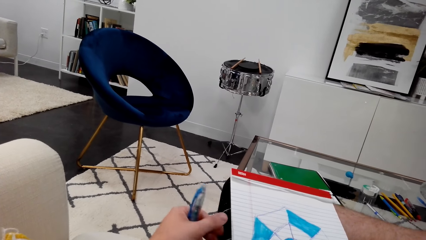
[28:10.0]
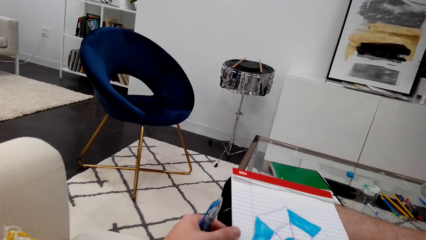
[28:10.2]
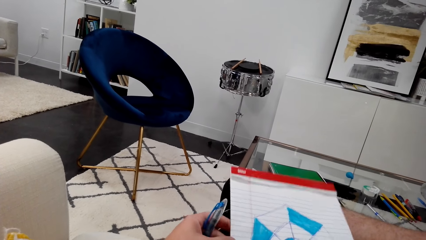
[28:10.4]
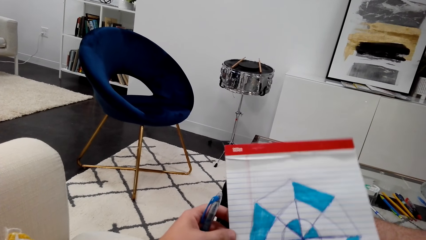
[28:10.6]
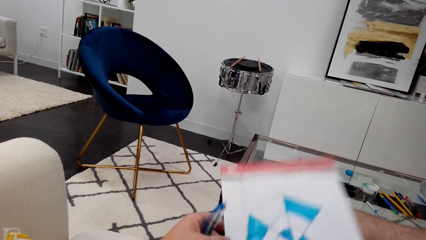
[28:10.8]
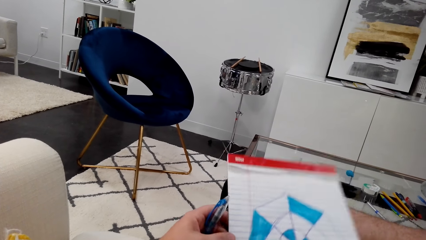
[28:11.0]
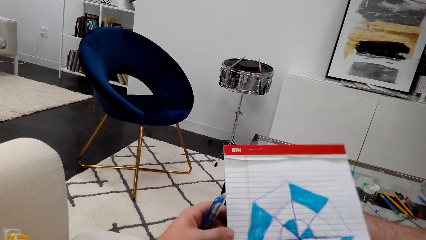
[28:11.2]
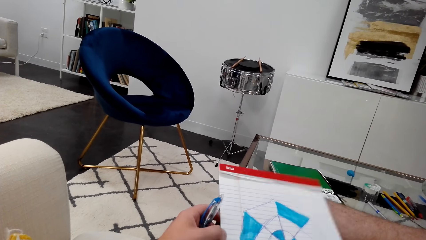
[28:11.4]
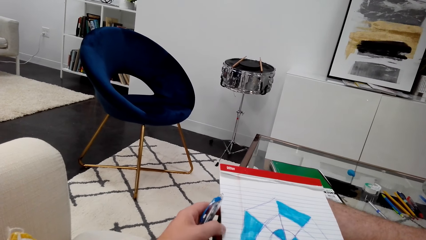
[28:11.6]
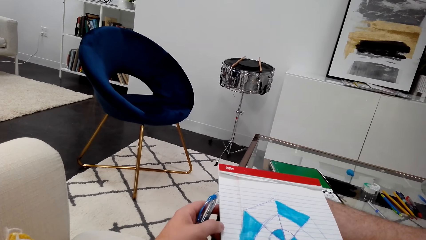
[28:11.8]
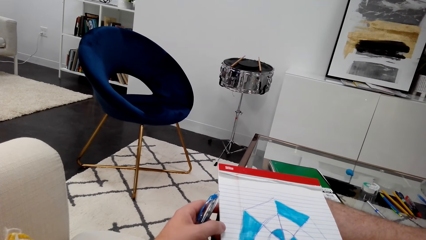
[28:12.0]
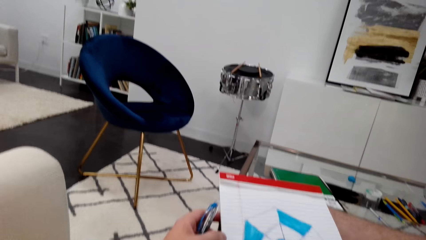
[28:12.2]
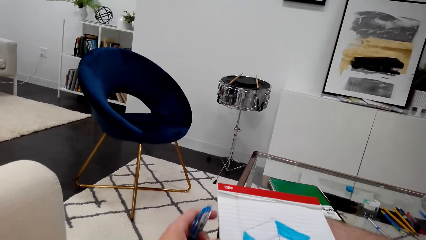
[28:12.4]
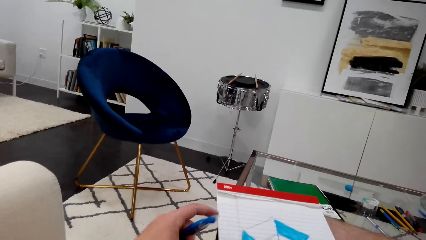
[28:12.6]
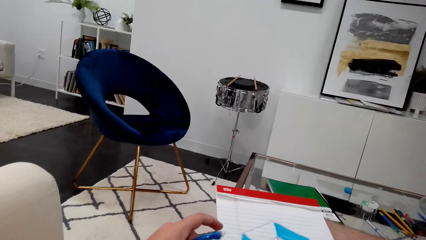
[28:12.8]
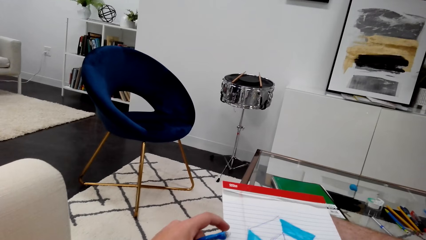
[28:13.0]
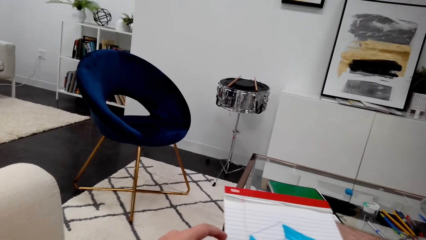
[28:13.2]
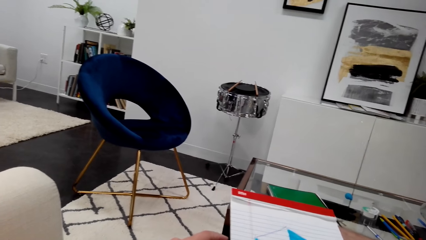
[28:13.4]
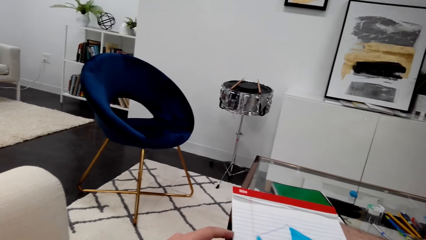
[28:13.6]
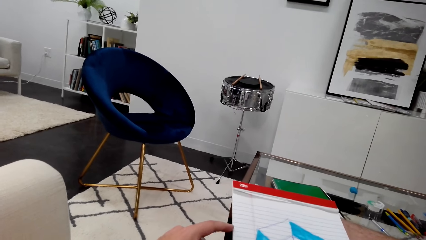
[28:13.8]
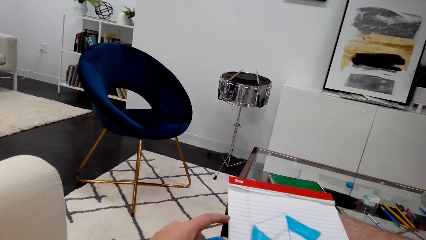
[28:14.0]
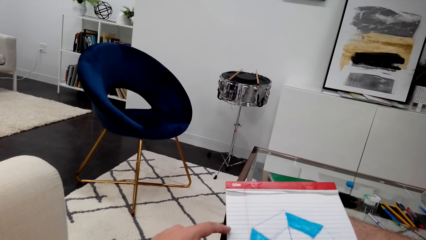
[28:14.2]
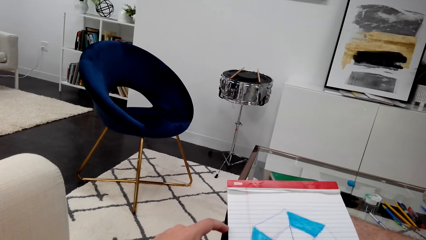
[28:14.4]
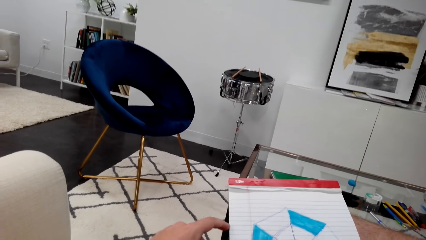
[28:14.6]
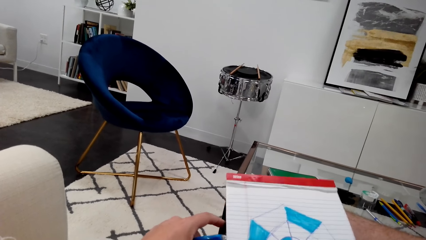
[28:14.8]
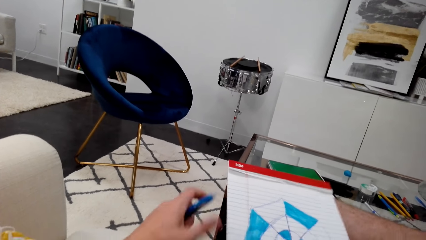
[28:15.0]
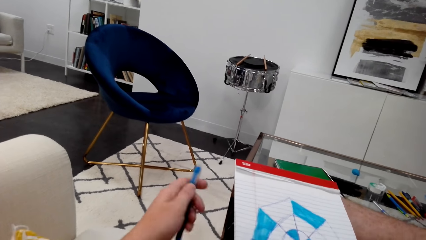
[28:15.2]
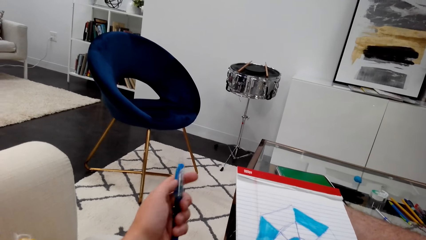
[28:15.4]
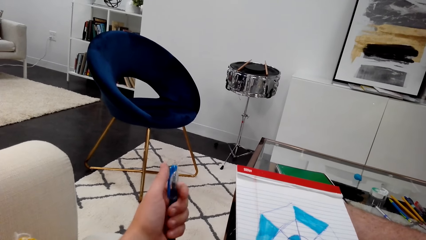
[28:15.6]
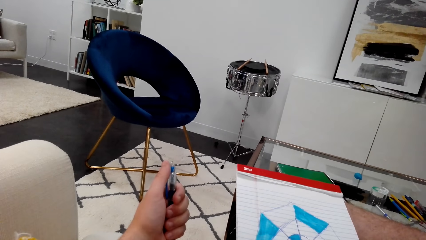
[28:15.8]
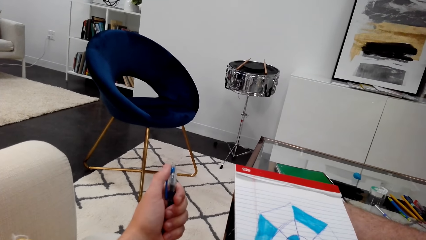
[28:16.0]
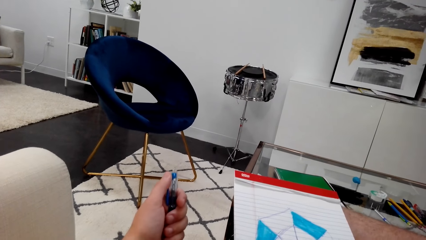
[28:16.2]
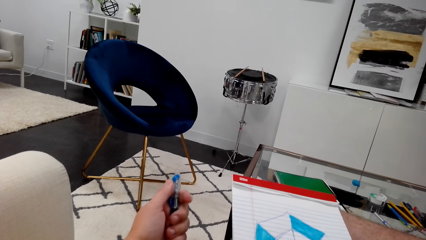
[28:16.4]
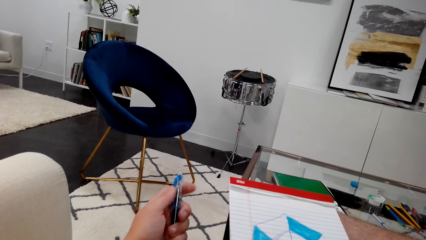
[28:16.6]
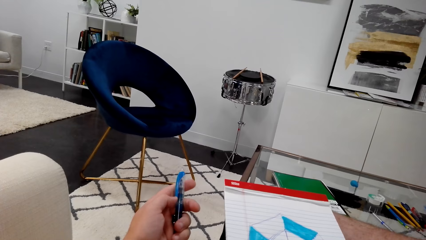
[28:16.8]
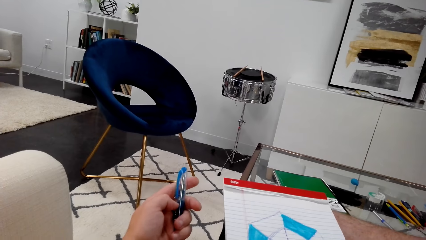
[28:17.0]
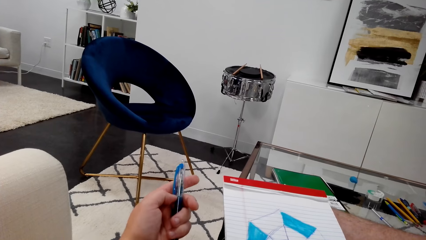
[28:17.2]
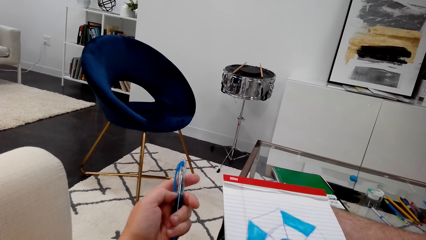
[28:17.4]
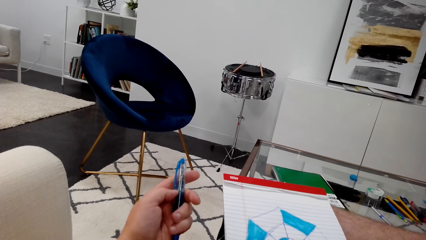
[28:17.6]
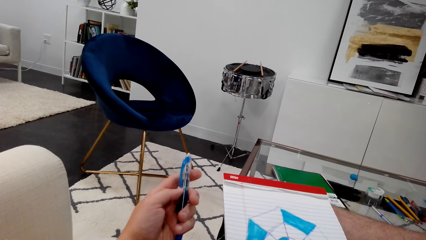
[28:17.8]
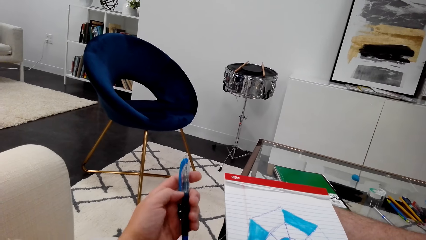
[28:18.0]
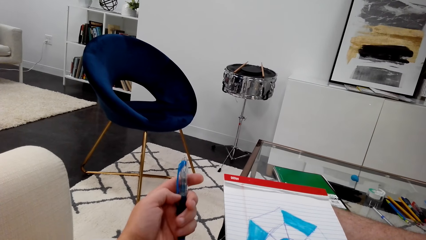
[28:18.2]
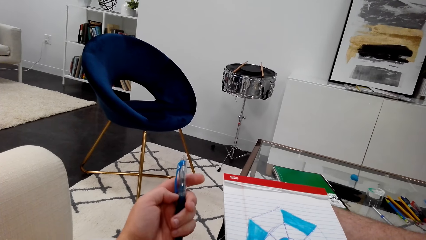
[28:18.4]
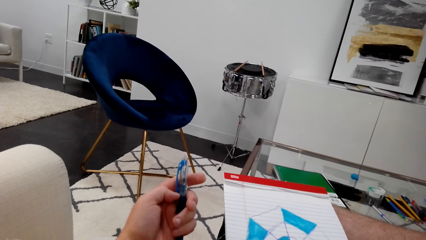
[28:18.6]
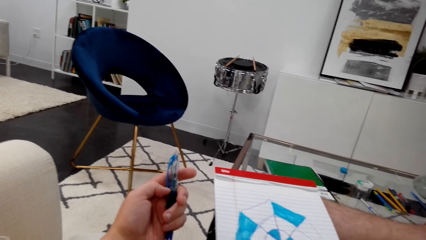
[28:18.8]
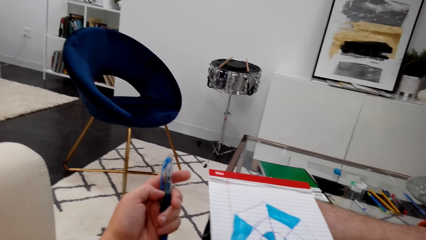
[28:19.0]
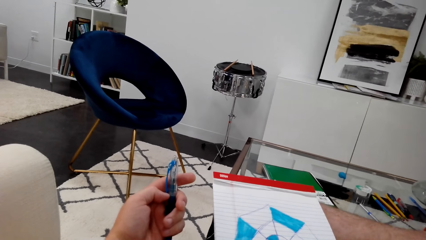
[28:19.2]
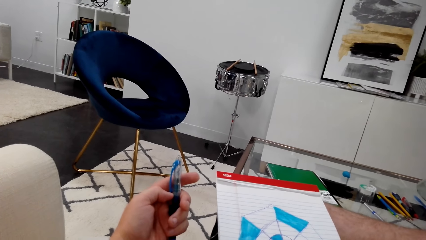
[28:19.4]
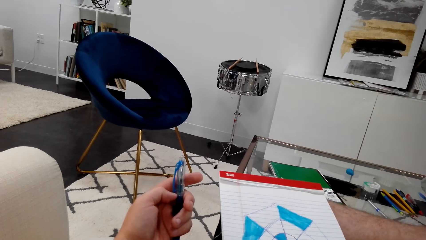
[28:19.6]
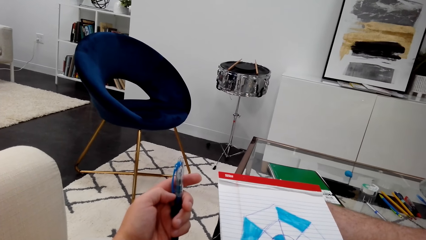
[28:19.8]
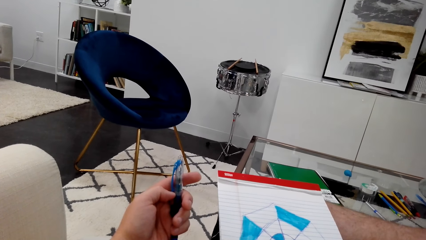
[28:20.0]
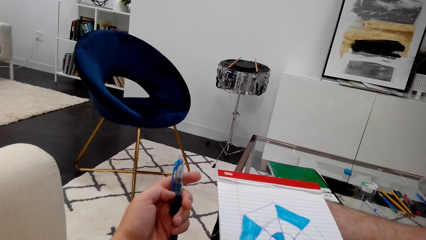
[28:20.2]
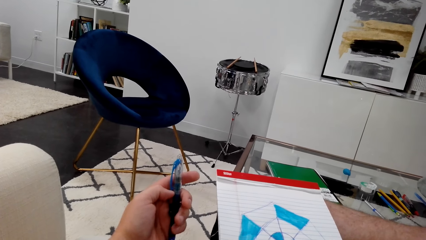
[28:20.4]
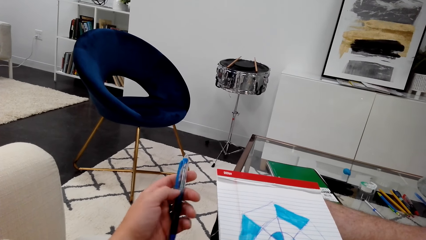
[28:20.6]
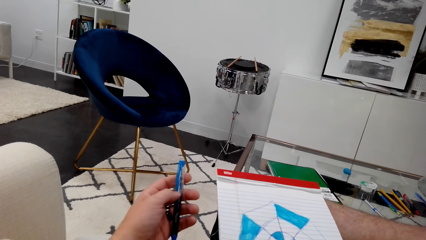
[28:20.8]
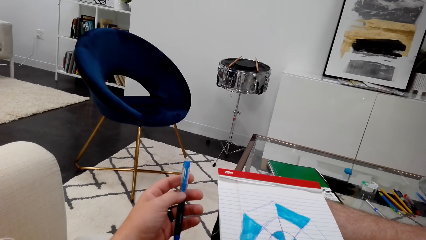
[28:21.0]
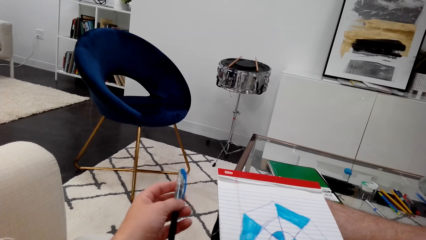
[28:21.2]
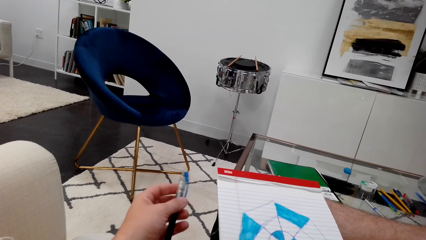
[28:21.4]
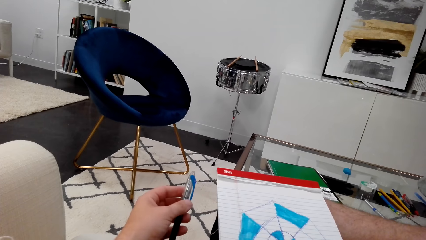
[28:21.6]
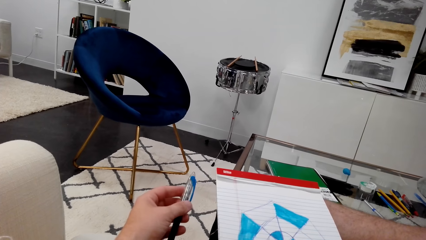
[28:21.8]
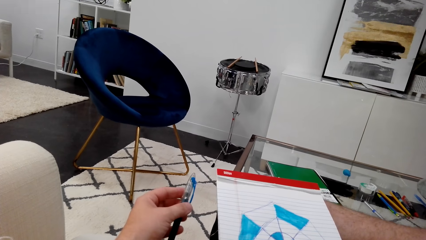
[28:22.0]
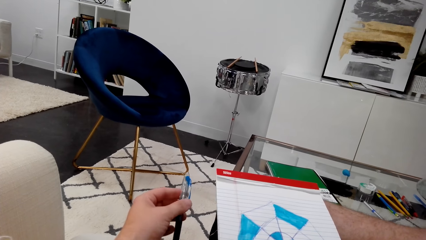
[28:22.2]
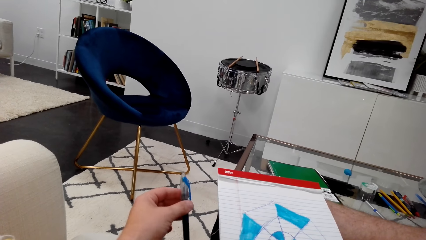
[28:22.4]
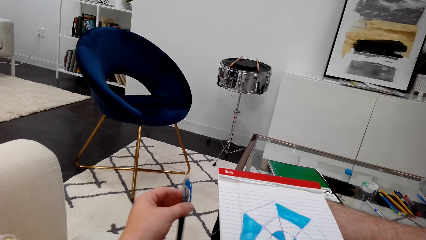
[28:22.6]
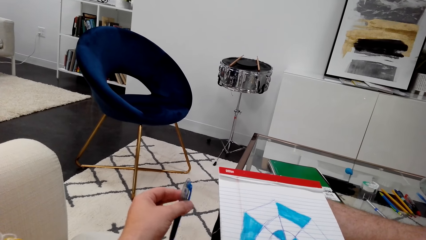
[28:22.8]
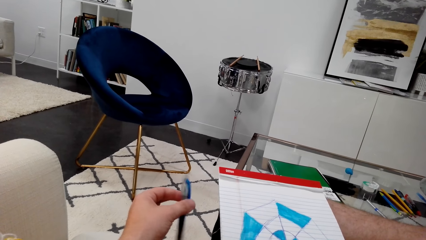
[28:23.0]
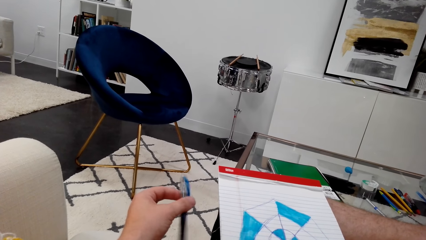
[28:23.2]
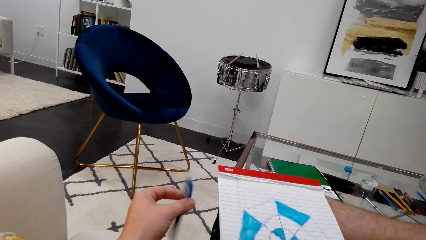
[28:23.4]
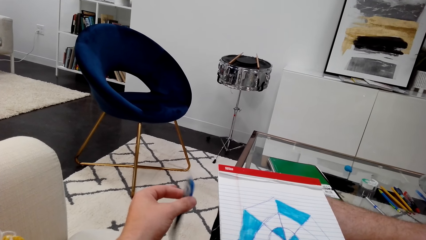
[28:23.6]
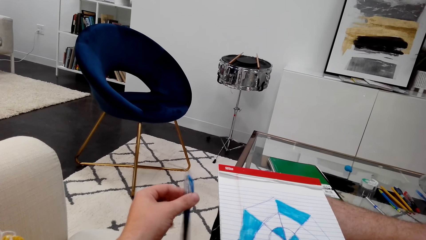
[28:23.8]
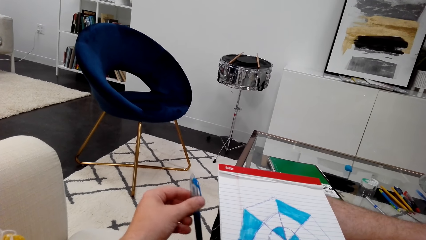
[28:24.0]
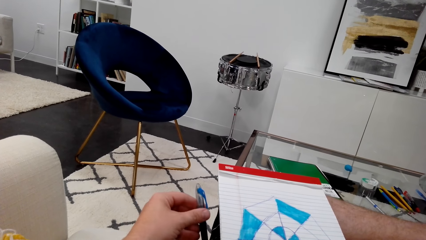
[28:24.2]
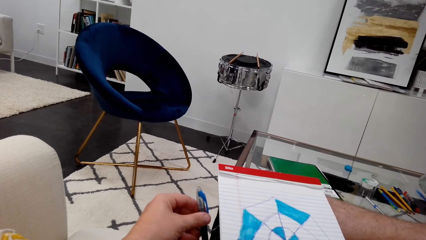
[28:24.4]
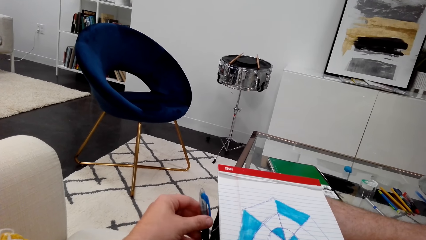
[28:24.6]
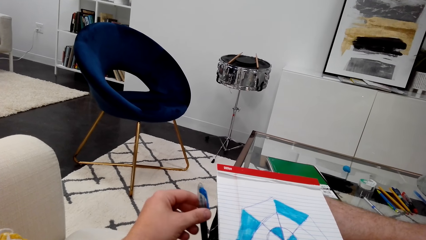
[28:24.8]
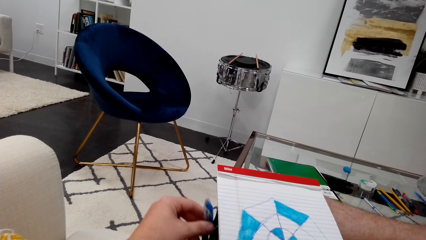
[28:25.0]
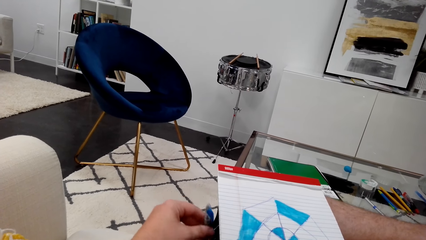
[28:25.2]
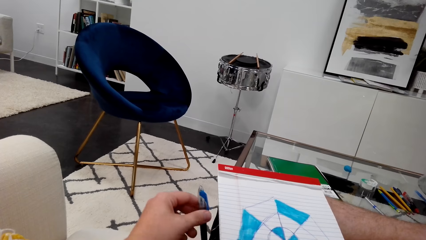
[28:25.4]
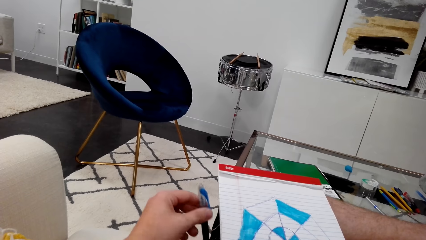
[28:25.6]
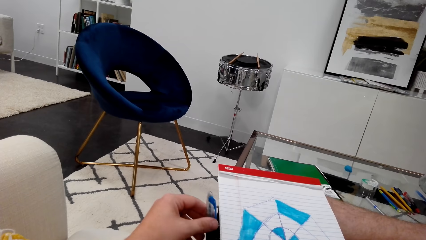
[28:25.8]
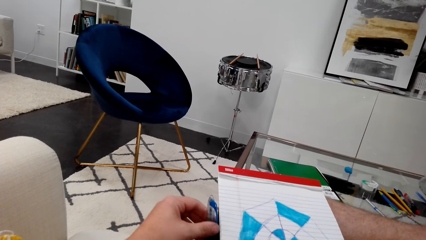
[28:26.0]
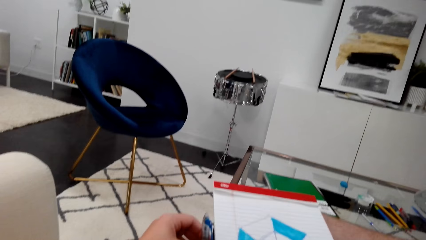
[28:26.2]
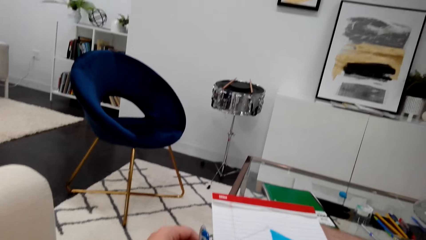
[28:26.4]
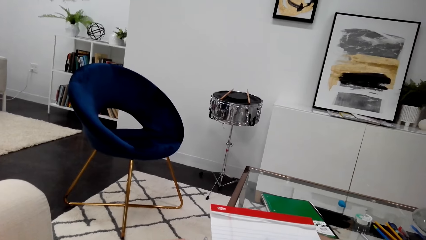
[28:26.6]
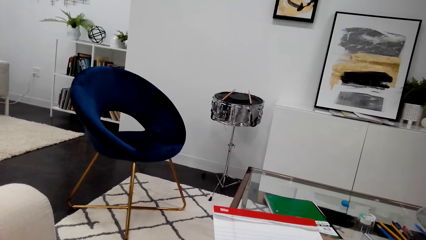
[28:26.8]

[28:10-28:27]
The camera wearer shakes a book. He plays with a pen in his hand. He shakes the pen.
